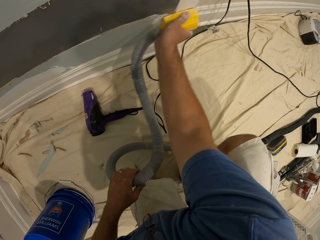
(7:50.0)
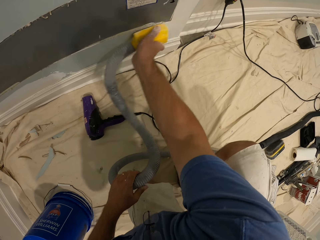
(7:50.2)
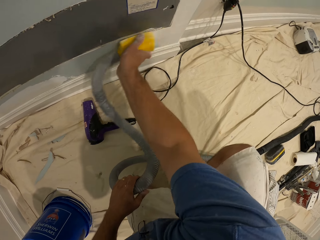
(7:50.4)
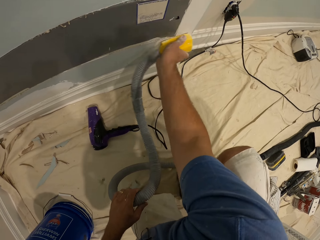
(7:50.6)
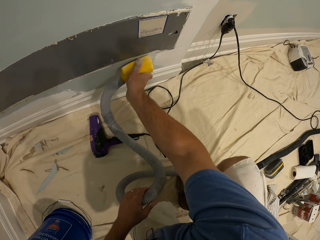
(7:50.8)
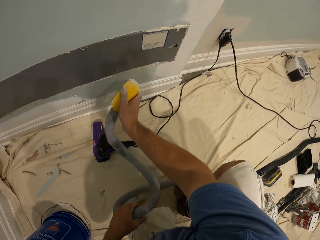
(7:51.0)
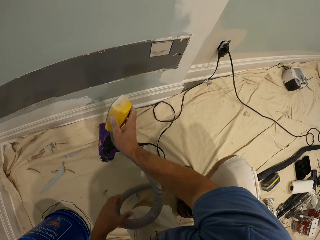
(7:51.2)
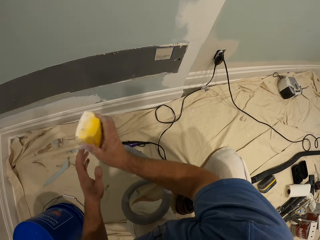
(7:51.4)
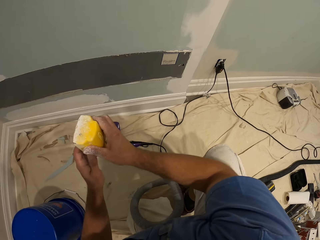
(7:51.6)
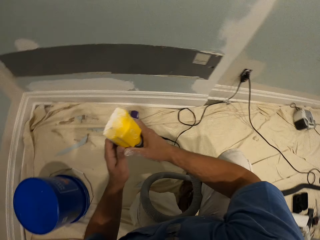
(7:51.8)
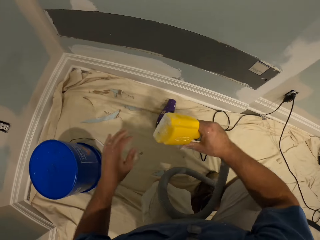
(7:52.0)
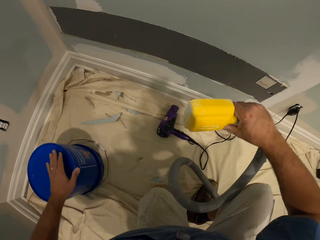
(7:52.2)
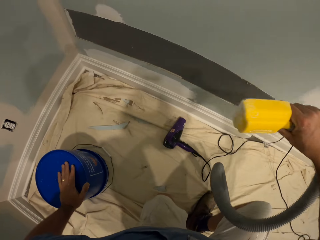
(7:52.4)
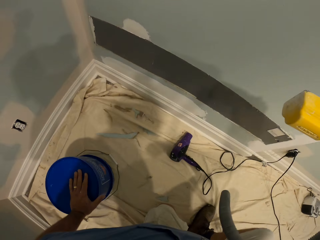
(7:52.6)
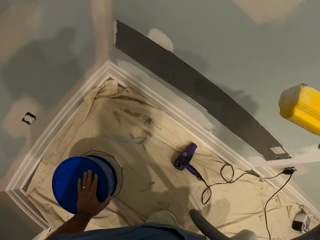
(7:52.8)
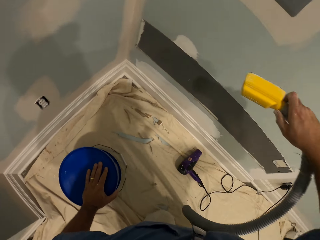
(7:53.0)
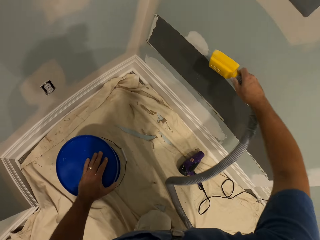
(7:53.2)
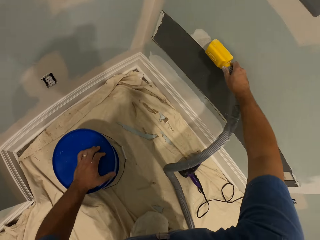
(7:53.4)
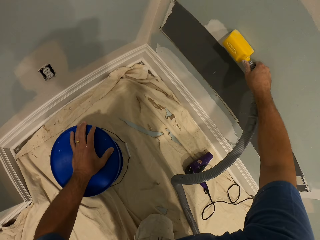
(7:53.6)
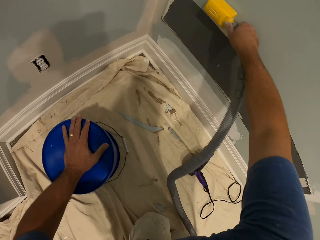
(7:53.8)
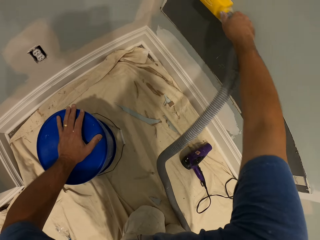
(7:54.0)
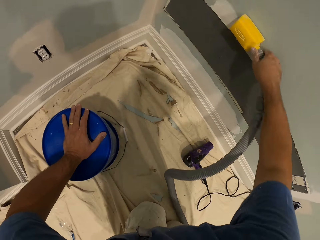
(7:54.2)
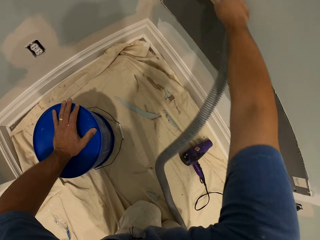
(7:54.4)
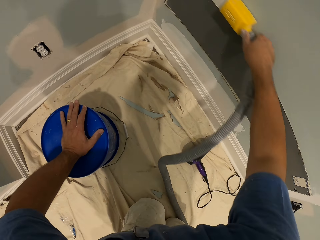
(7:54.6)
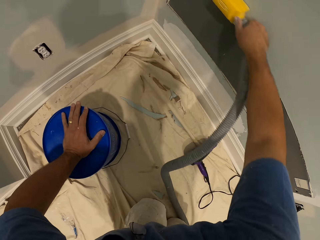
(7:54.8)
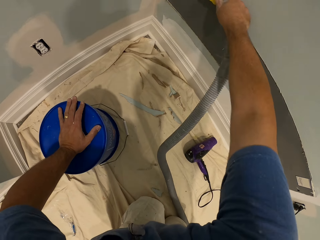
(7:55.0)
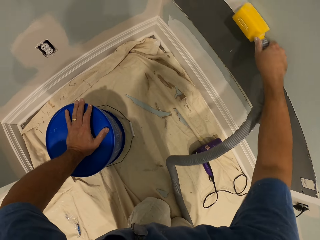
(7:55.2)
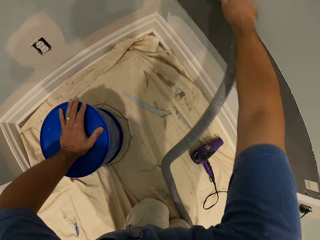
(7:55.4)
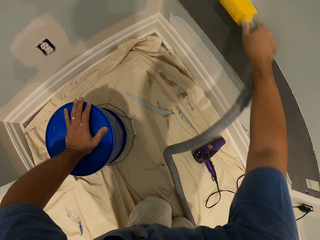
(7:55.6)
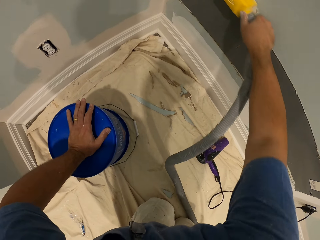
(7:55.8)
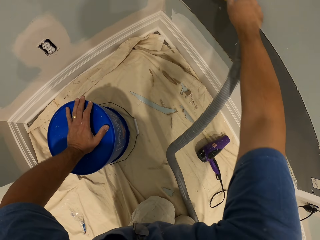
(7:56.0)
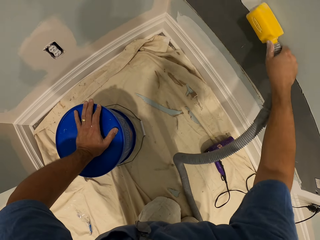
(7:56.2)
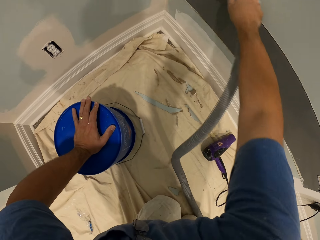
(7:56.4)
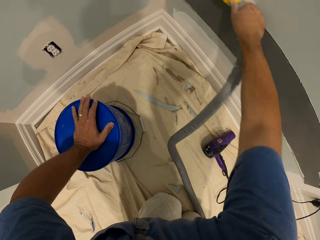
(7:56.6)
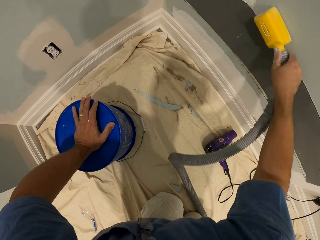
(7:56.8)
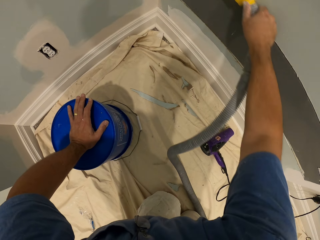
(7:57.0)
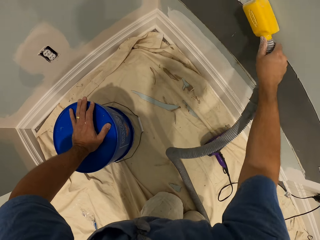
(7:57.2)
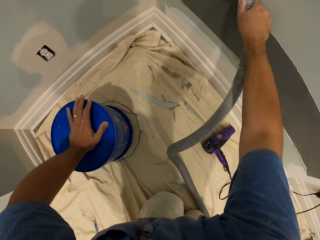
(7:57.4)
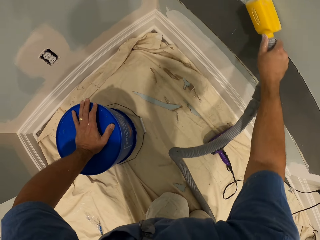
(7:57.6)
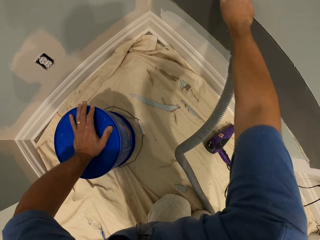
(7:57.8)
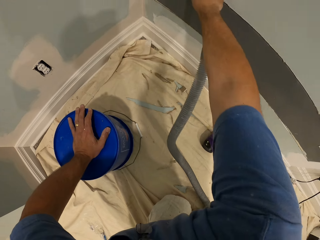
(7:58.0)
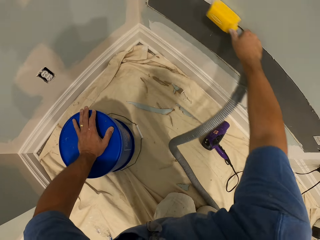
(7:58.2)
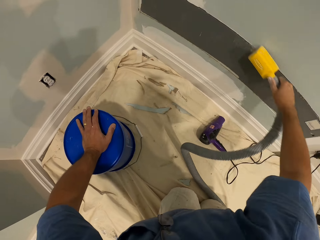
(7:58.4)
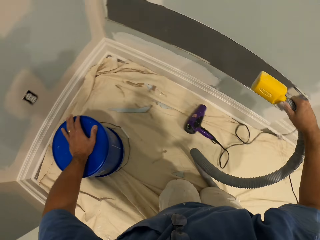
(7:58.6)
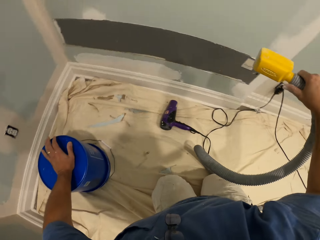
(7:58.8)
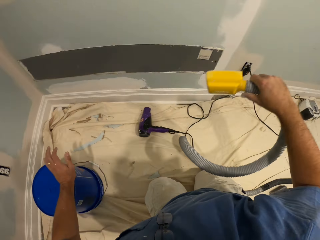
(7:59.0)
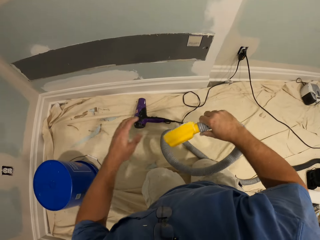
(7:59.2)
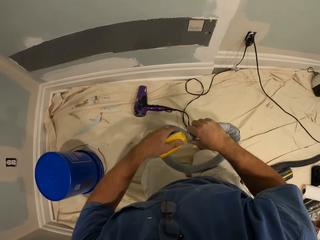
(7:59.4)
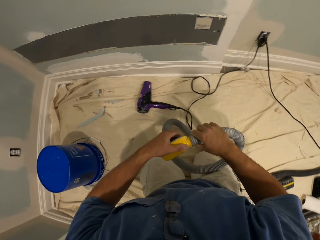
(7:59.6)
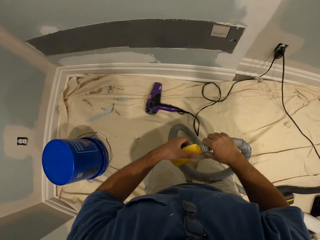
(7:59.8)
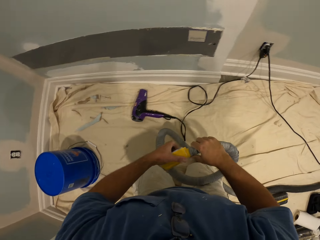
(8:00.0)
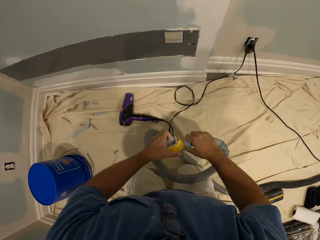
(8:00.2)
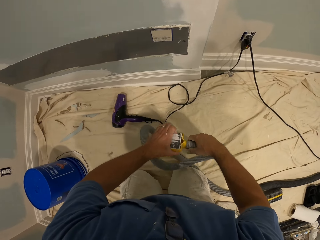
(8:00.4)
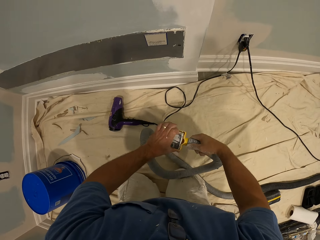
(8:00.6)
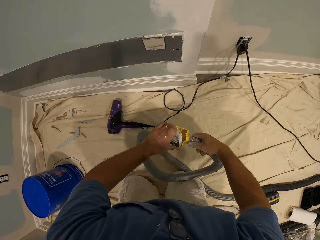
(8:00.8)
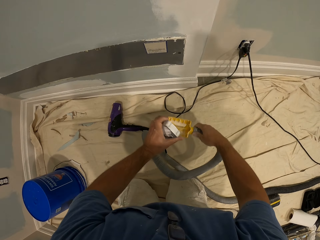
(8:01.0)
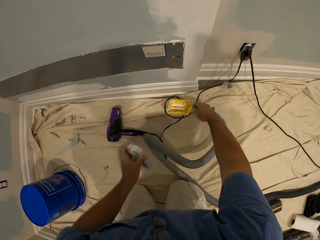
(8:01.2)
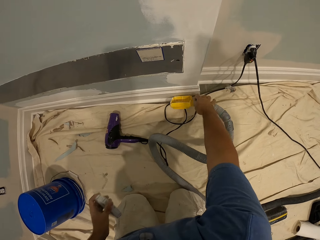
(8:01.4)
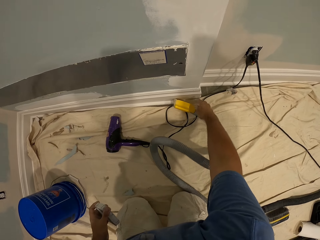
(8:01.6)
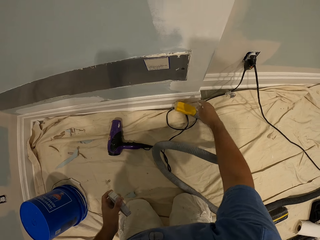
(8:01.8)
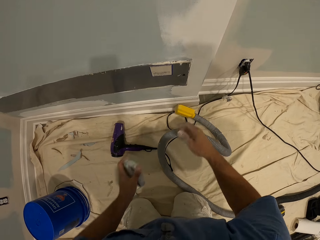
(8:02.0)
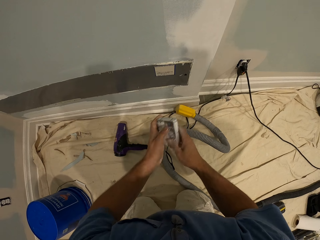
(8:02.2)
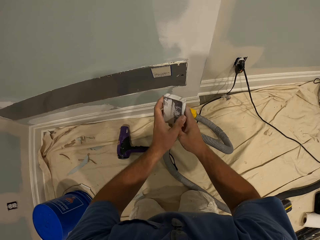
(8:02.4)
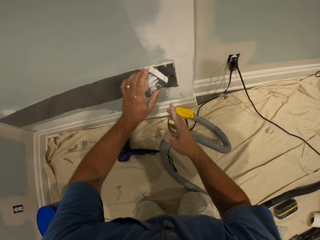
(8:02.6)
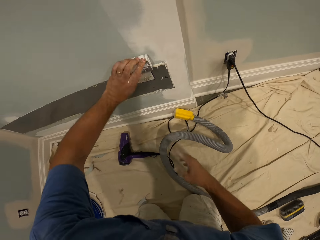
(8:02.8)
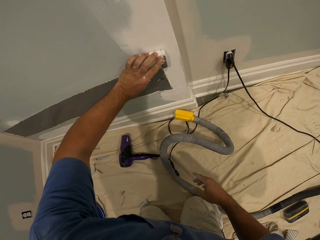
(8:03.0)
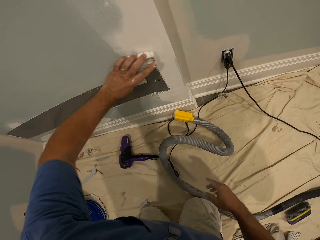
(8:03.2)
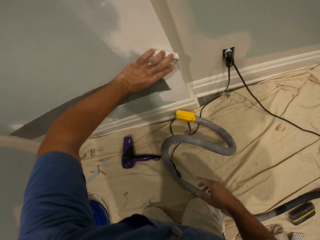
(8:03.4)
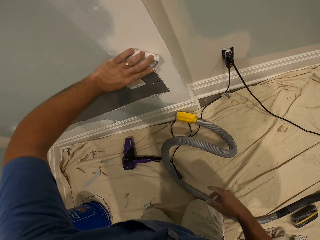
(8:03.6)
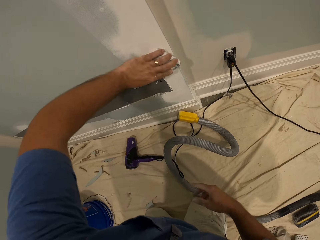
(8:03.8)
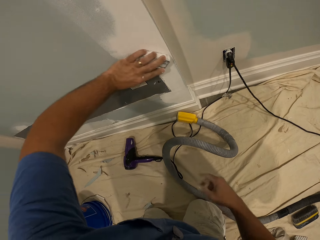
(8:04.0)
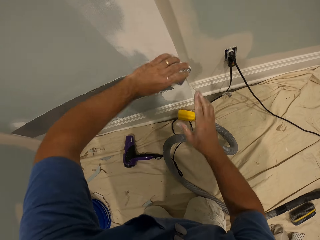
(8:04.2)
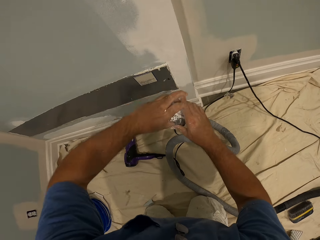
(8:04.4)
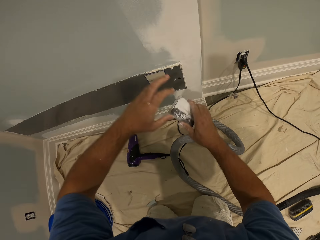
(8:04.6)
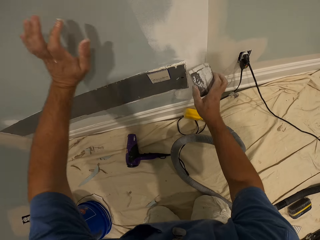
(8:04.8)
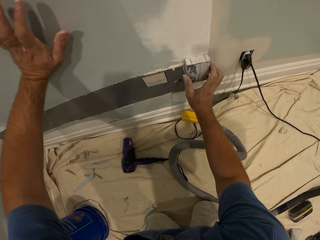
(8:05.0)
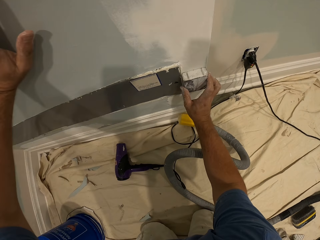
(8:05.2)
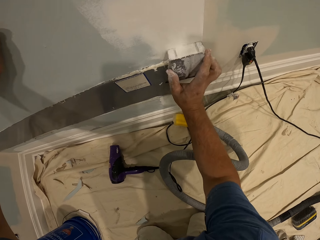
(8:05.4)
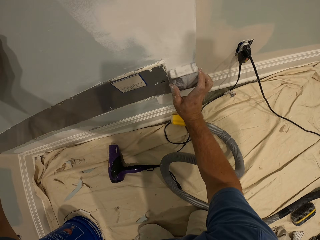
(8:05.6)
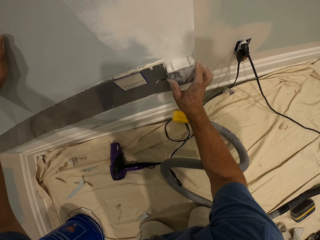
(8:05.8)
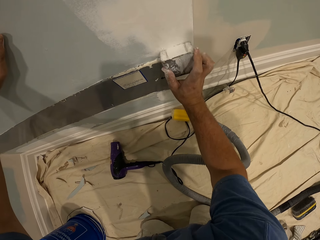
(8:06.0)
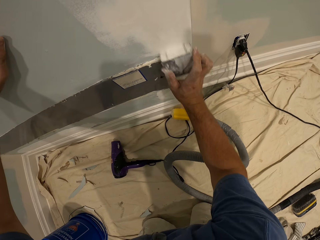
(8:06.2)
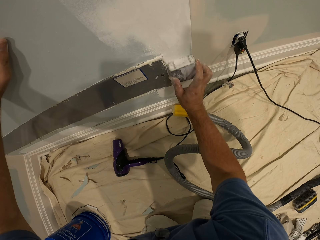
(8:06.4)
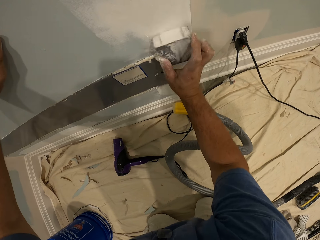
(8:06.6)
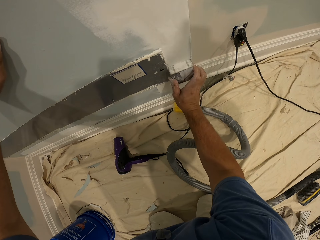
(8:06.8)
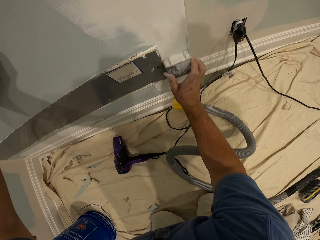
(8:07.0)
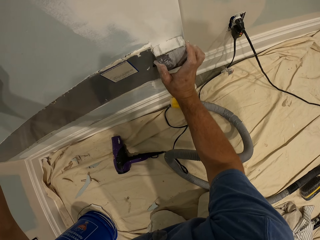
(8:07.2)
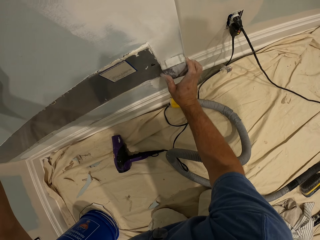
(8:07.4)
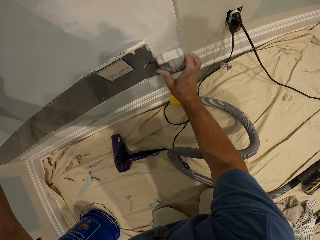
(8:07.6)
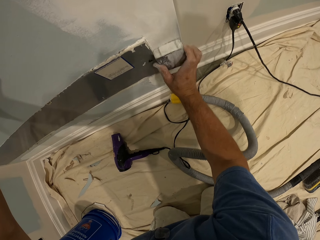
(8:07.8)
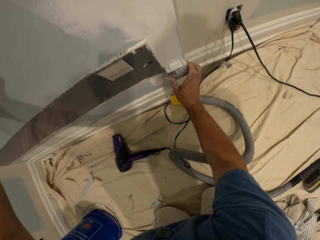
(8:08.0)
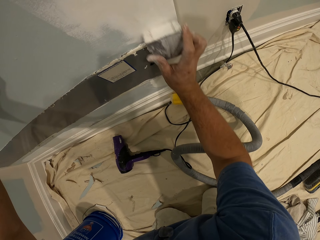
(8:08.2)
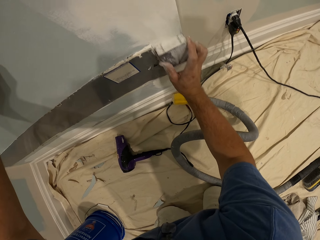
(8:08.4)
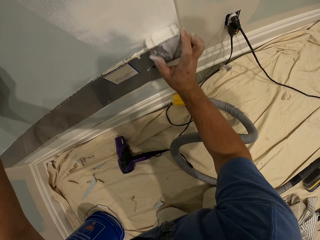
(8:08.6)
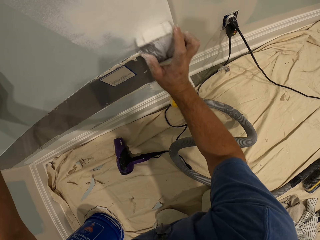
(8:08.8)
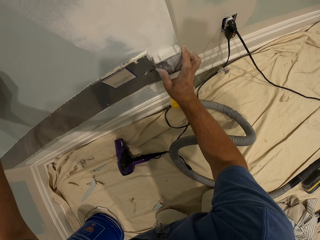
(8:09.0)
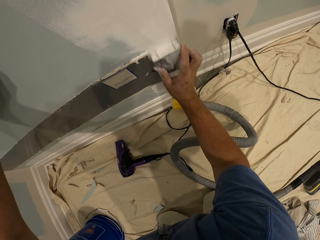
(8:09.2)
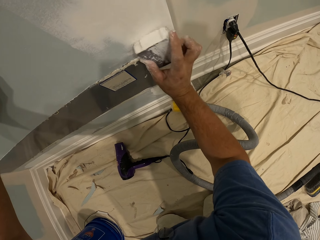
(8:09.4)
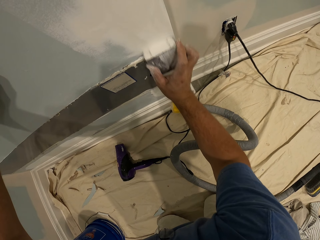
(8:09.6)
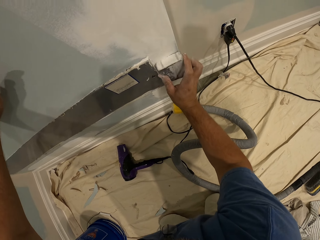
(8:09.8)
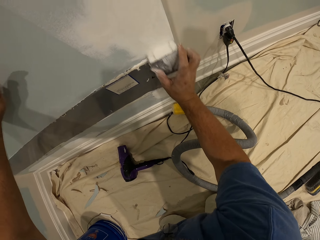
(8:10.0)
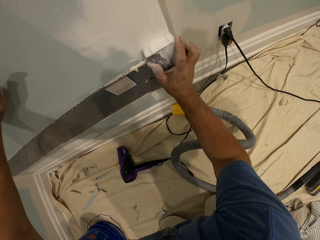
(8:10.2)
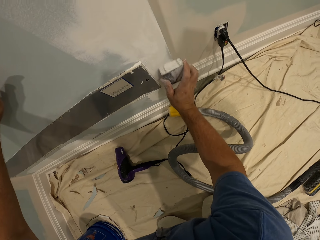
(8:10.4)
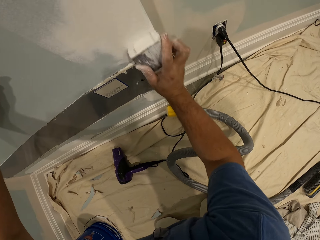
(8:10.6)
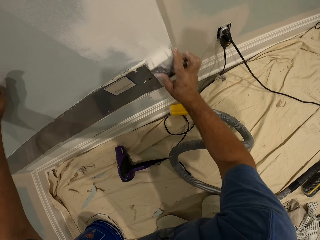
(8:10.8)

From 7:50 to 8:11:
The camera wearer touches the hand sander with his left hand. He holds the wall sanding machine with both hands. He holds the wall sanding machine with his right hand. He places his left hand on a bucket on the floor. He smoothens the wall with the hand sander. He opens the wall sanding machine. He removes the sand paper from the hand sander. He drops the hand sander hose on the floor. He touches the sand paper with his right hand. He holds the other part with both hands. He smoothens the wall with the sand paper in his left hand. He passes the sand paper in his left hand to his right hand. He places his left hand on the wall. He smoothens the wall with the sand paper in his right hand.
